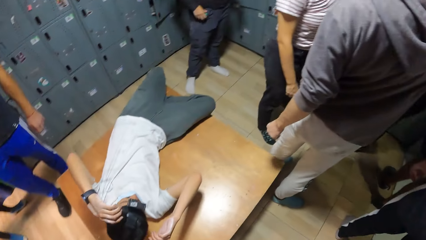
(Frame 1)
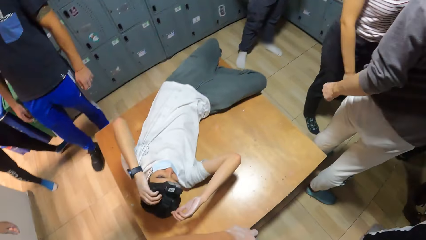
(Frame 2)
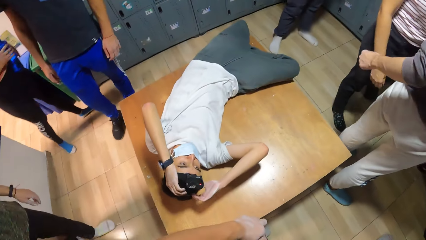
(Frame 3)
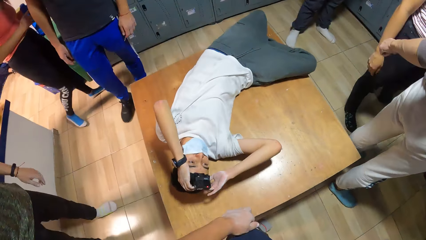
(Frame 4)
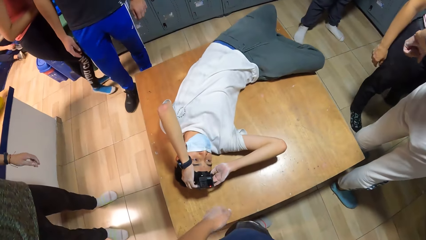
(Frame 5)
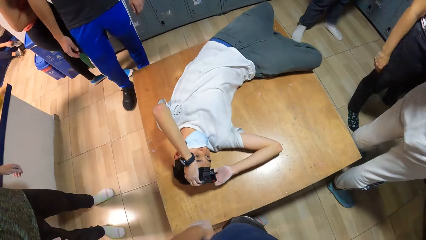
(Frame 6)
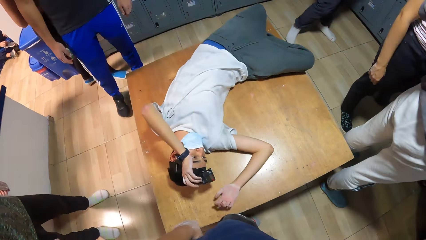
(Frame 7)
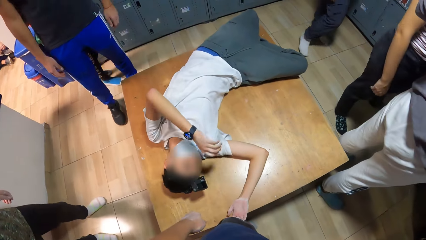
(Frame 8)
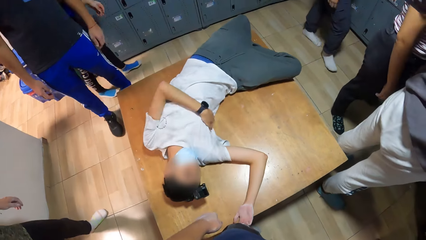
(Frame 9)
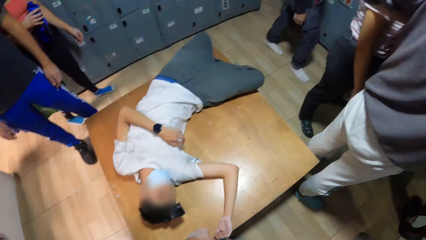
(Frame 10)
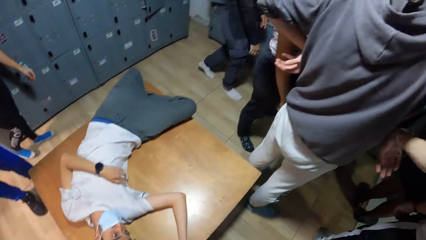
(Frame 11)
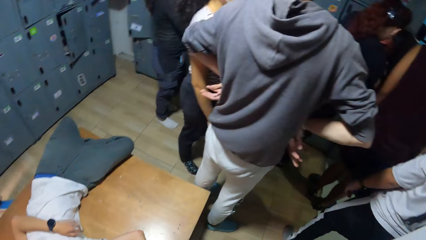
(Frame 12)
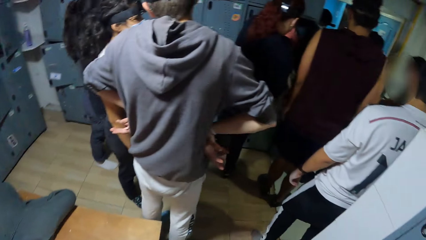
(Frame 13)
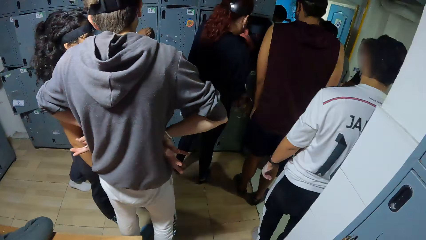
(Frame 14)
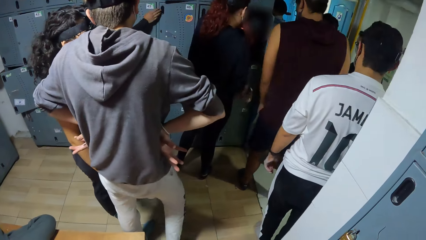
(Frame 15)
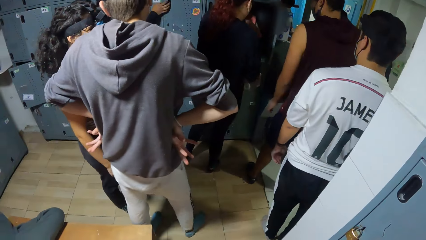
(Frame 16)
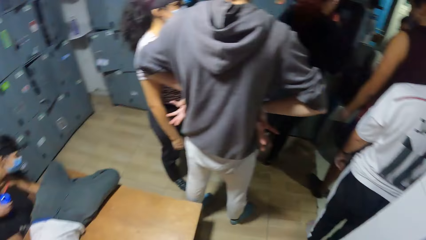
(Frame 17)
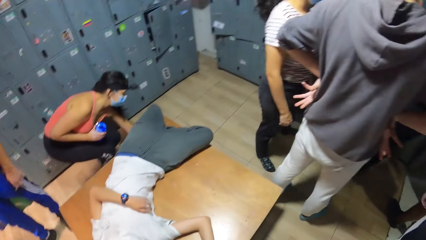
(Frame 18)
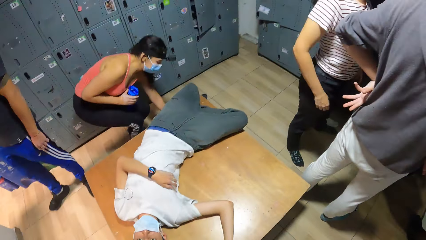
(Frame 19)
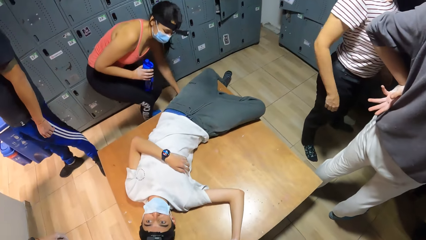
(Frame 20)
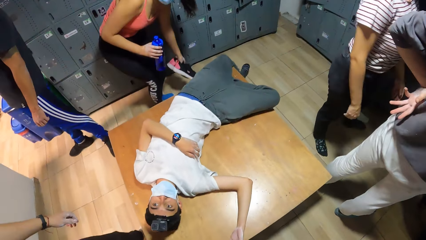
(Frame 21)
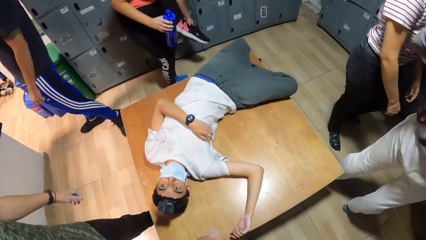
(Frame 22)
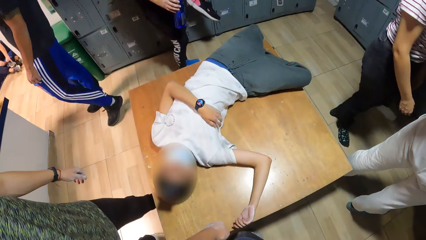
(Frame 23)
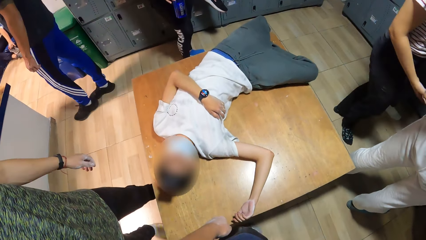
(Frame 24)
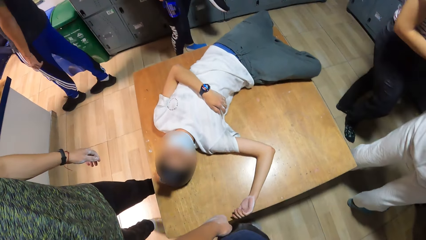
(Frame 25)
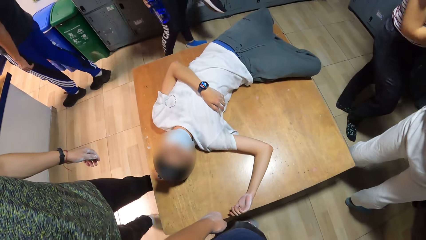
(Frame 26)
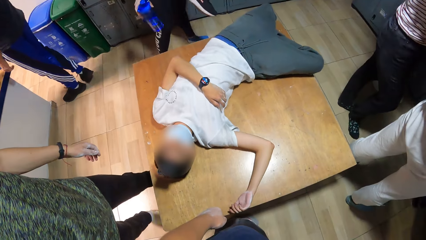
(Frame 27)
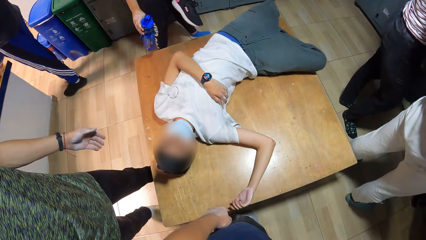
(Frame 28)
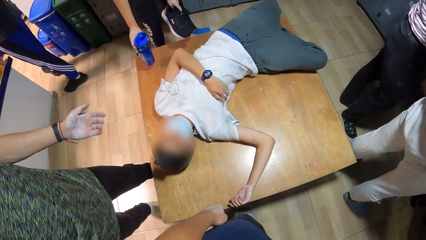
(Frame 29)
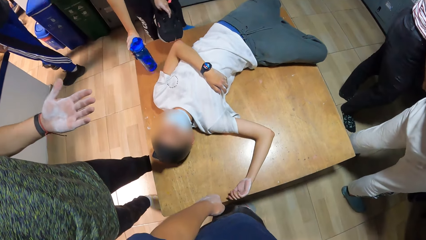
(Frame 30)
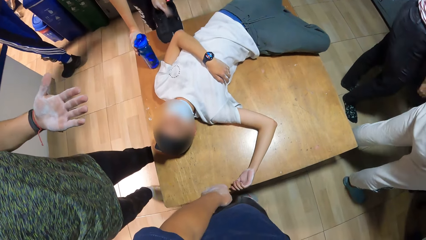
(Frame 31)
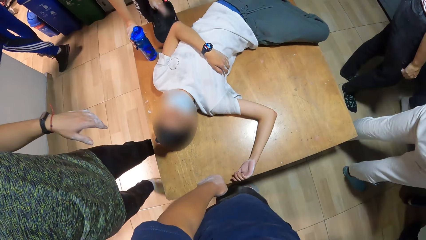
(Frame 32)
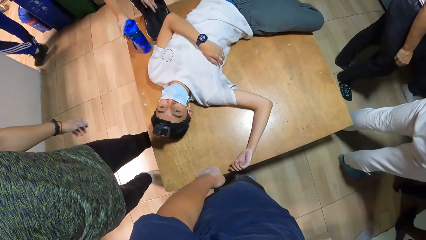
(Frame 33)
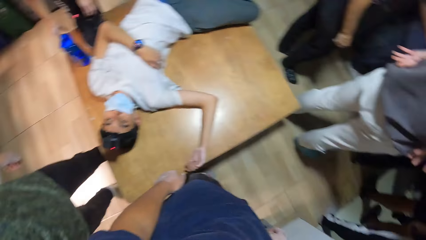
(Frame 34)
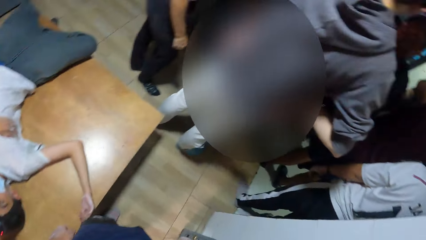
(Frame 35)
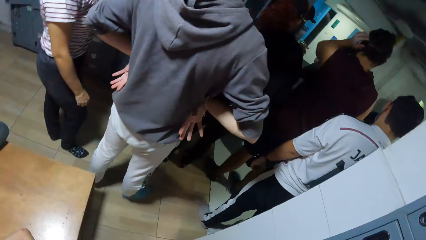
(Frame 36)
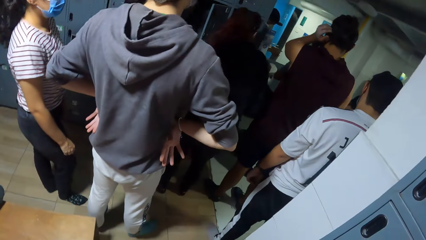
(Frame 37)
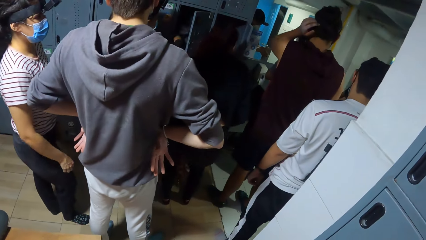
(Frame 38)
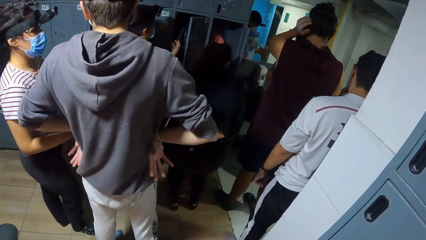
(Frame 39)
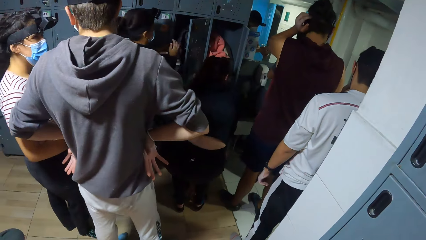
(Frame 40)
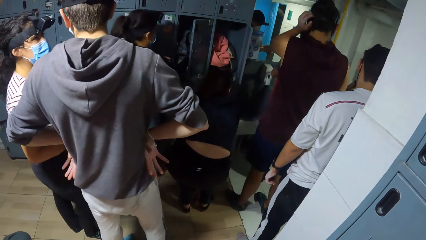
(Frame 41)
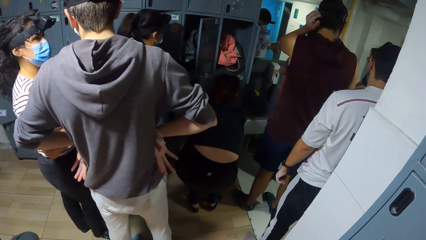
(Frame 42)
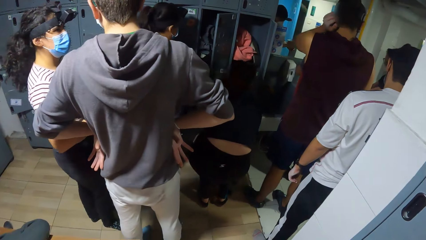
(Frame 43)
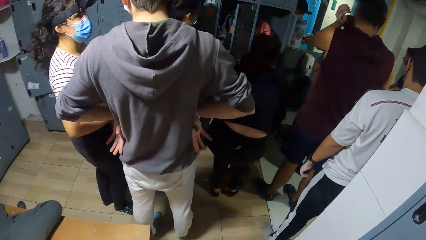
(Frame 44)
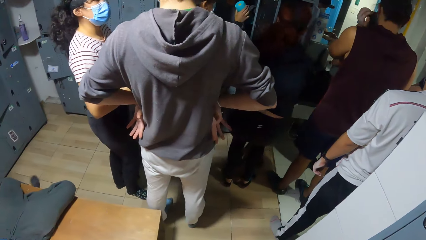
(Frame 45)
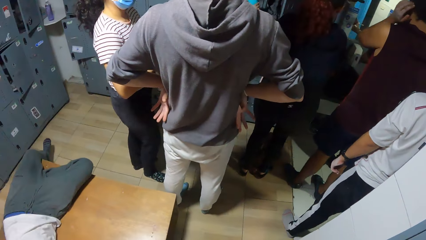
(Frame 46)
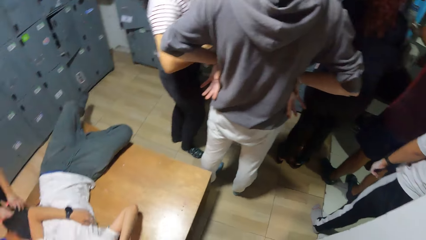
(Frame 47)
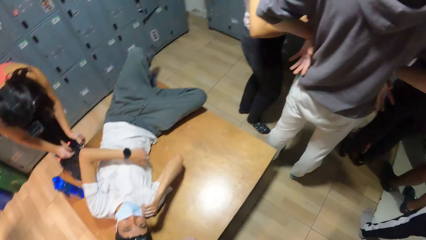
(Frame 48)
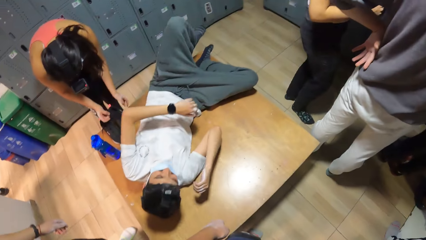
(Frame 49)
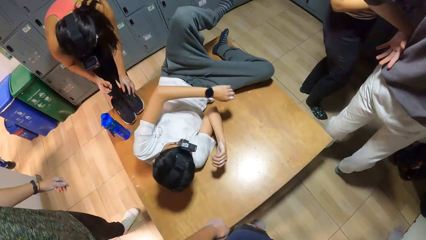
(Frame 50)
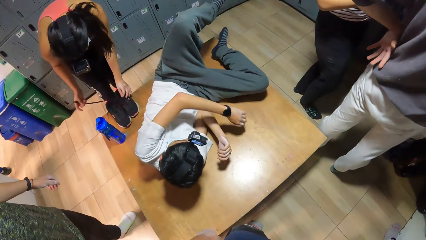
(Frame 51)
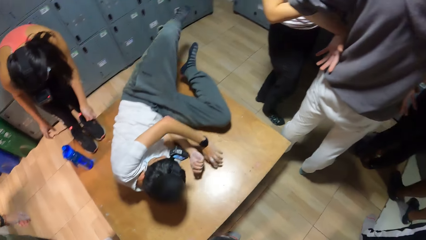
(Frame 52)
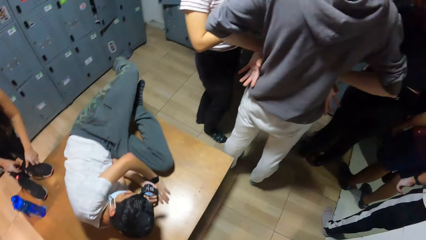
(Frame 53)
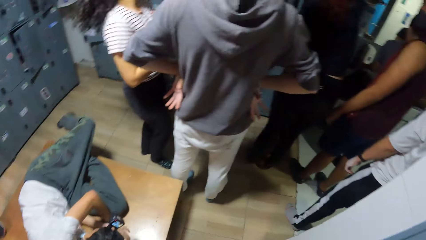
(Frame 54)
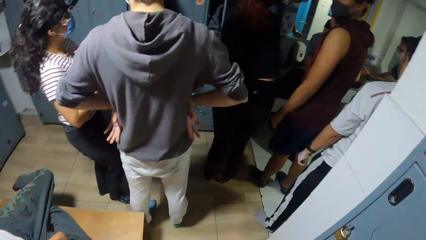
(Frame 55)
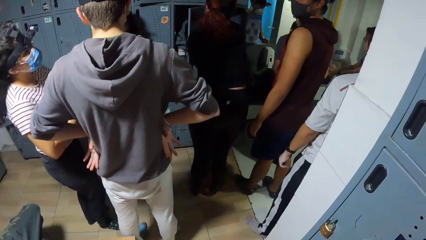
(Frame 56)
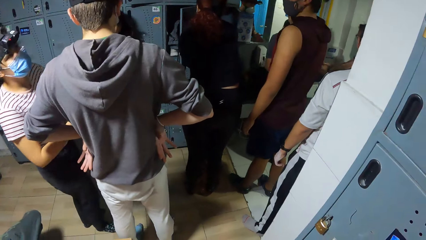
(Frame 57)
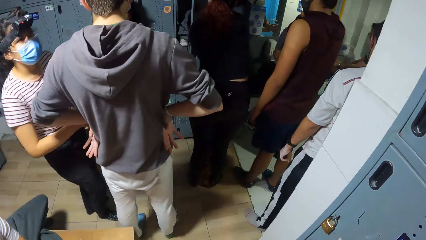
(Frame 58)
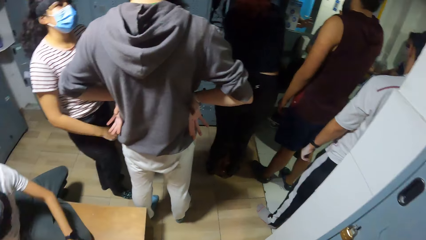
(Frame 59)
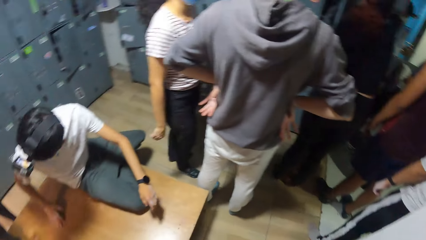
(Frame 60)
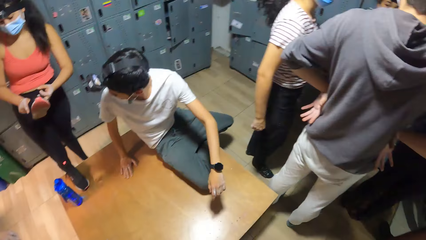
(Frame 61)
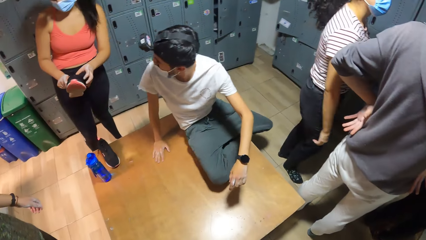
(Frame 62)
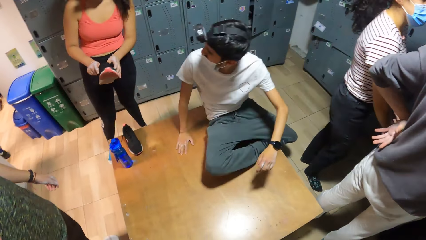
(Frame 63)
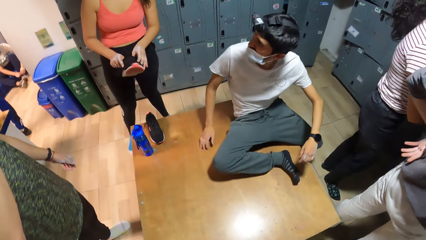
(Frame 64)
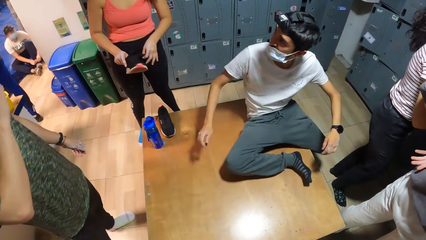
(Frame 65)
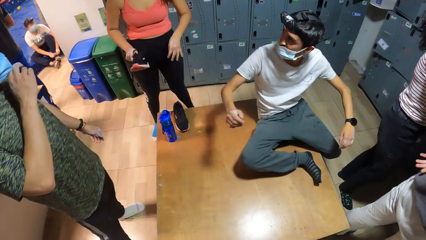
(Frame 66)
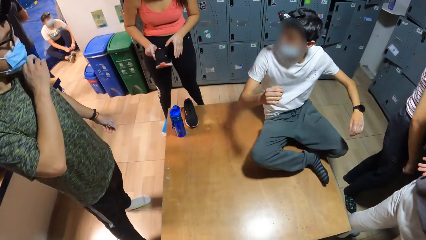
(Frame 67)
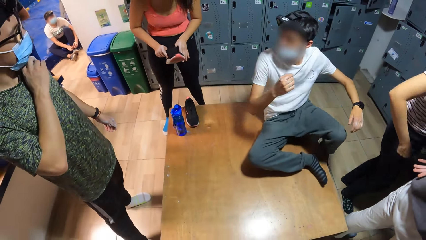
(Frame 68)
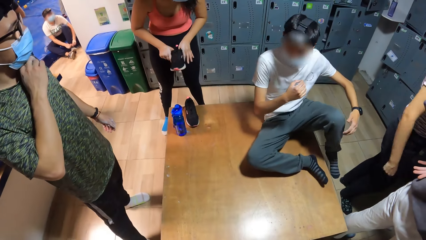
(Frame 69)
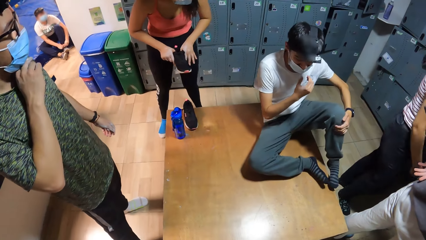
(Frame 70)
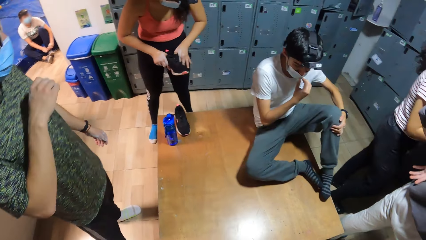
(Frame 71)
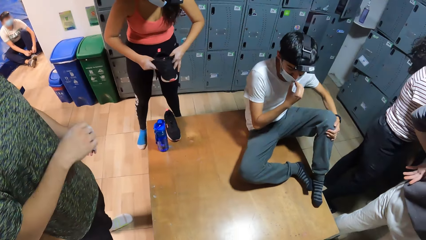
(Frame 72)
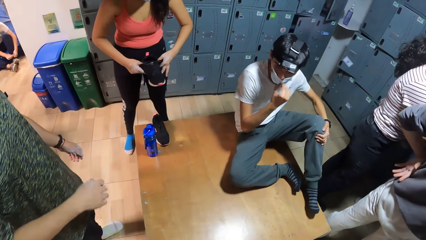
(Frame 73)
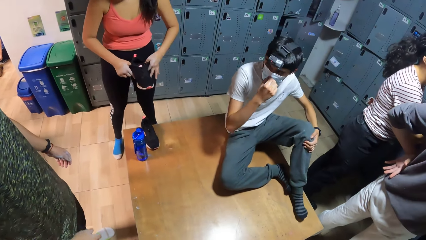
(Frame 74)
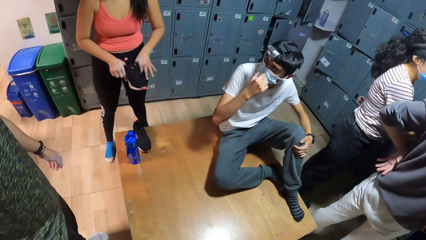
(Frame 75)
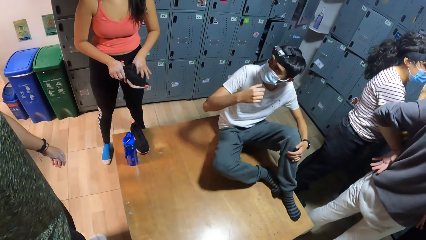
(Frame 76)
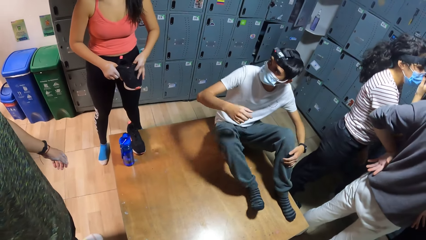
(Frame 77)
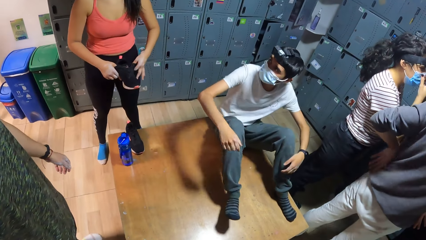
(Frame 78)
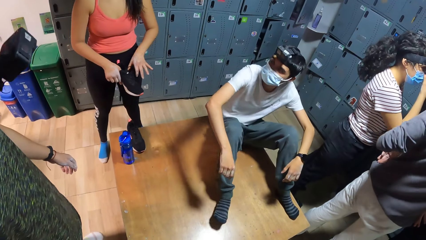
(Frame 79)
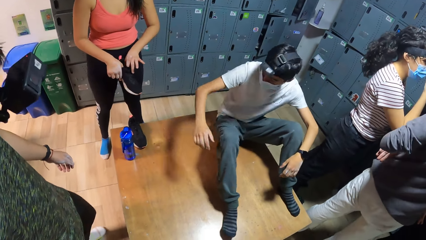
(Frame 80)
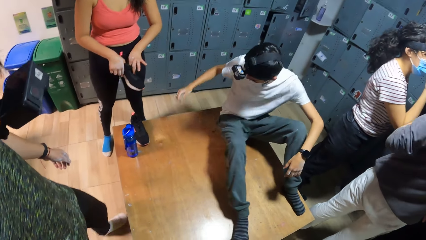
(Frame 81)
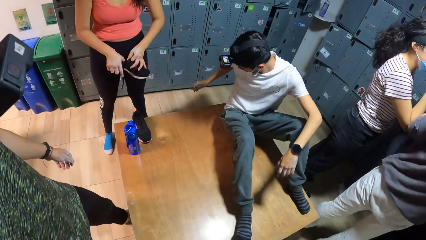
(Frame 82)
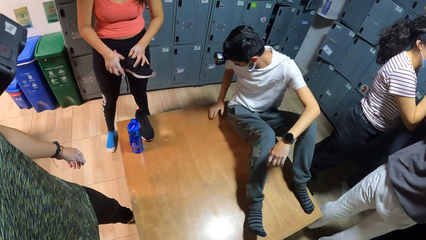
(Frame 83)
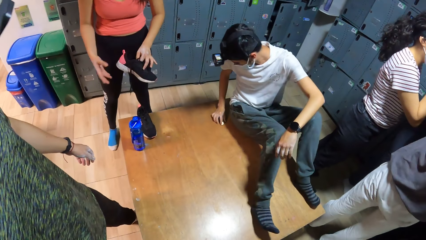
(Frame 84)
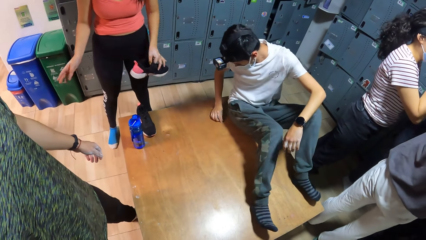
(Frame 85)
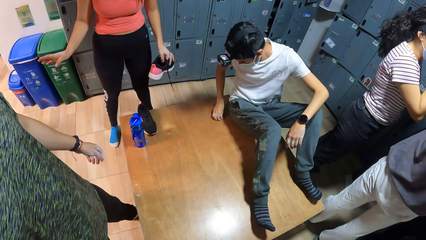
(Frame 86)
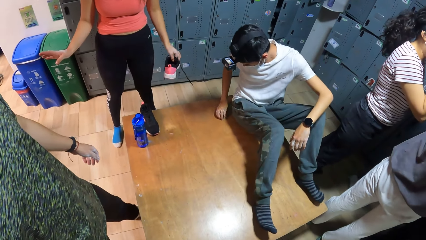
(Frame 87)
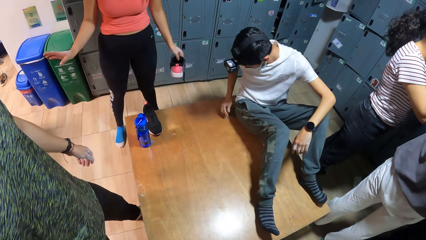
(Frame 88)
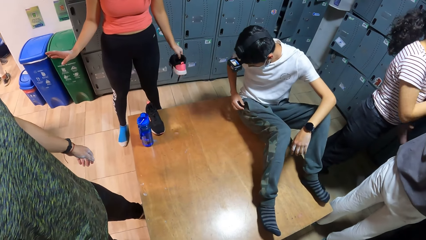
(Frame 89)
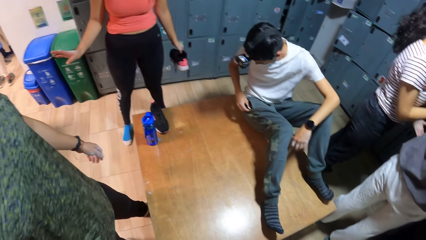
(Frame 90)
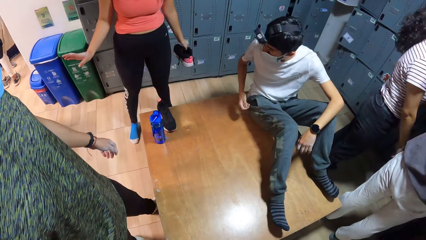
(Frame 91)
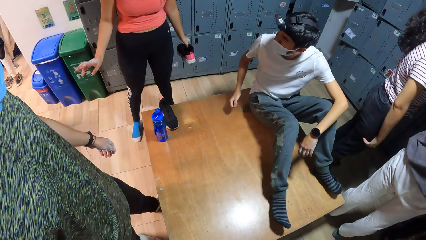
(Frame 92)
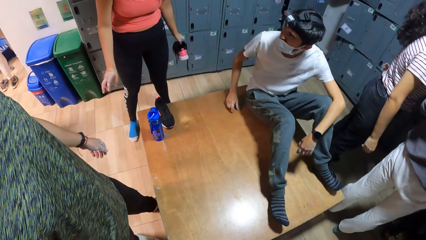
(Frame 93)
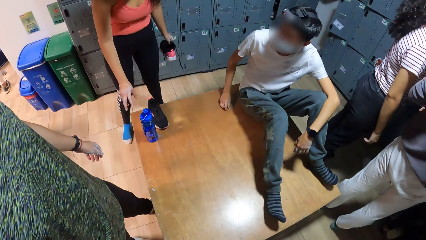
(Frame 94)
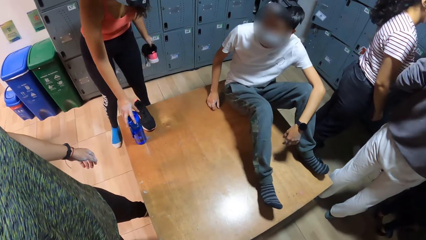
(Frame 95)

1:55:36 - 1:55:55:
The camera wearer looks around. A man adjusts a camera on his head with both hands. A woman picks shoes from the floor. The camera wearer converses with the man and another man. The woman drops a water flask on the table with her right hand. The woman drops the pair of shoes on the table with her left hand. The woman adjusts the shoe lace on the table with both hands. The first man converses with the woman. Another man picks a coin from the table.
